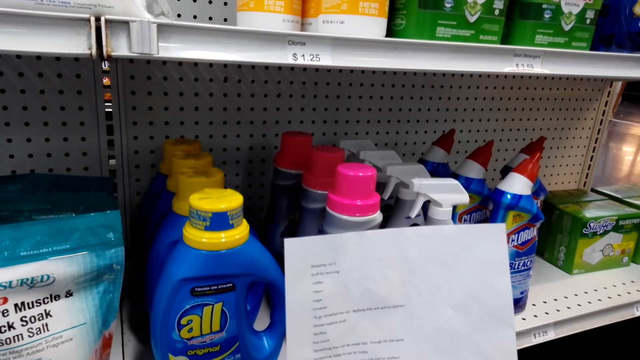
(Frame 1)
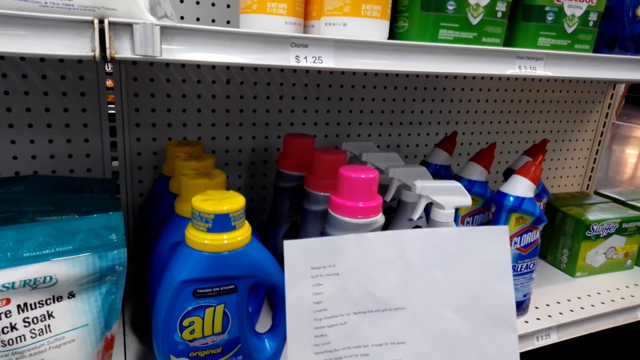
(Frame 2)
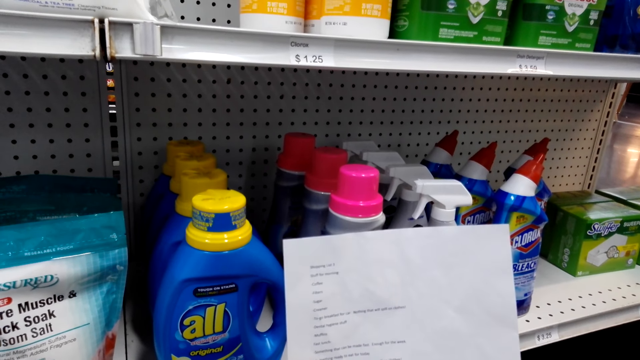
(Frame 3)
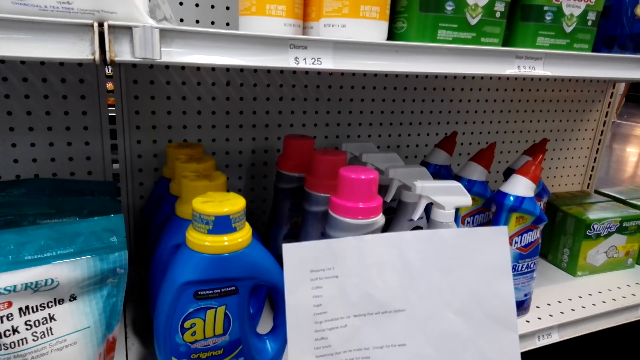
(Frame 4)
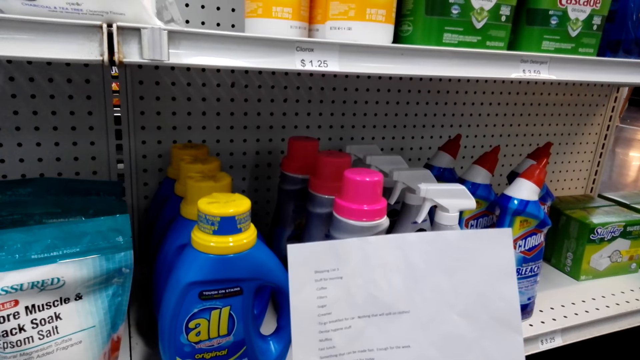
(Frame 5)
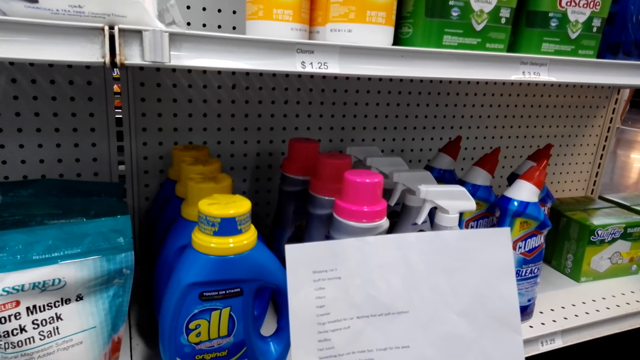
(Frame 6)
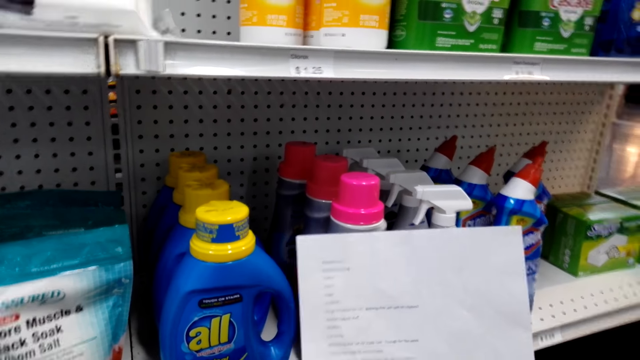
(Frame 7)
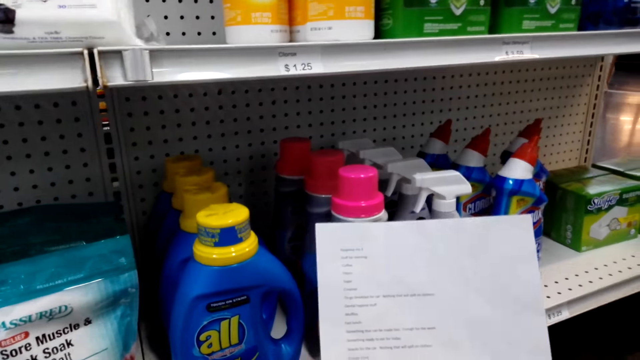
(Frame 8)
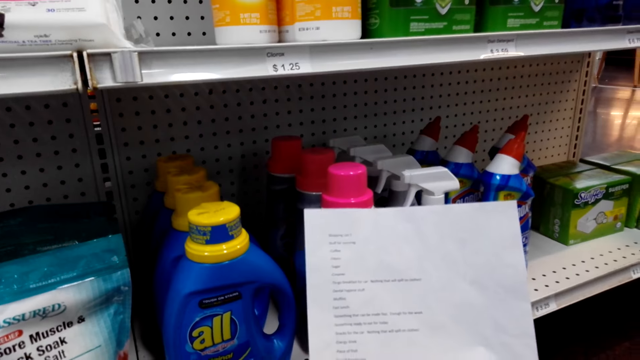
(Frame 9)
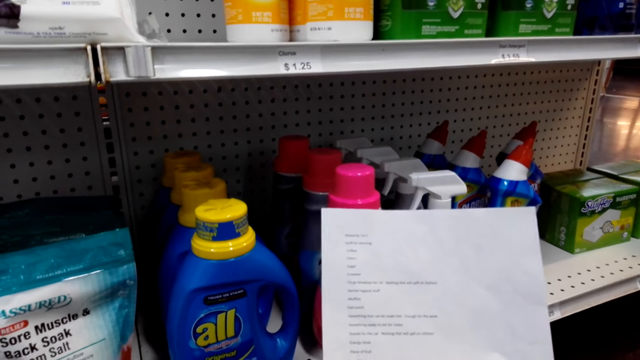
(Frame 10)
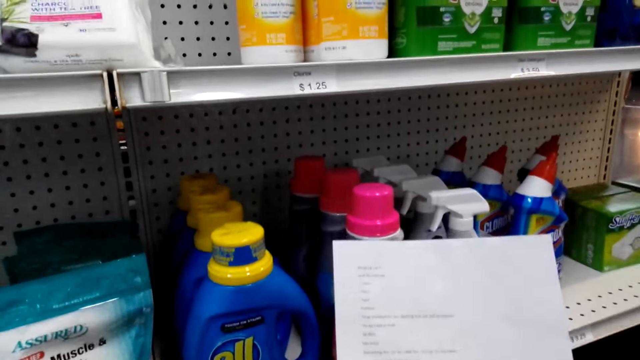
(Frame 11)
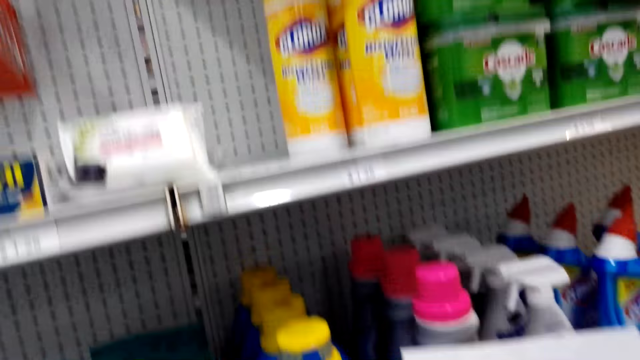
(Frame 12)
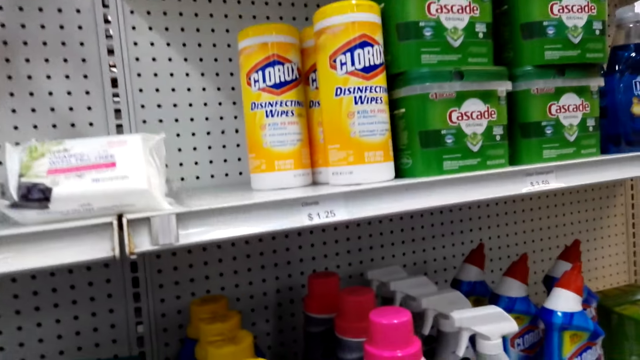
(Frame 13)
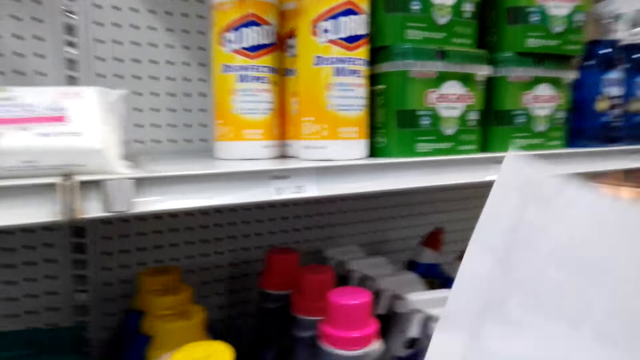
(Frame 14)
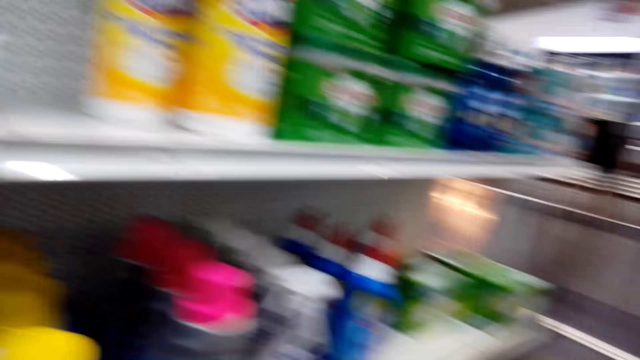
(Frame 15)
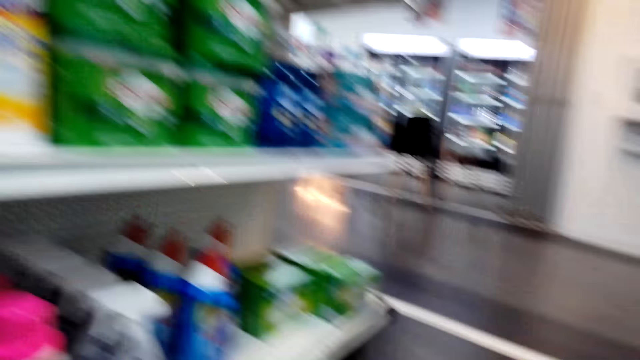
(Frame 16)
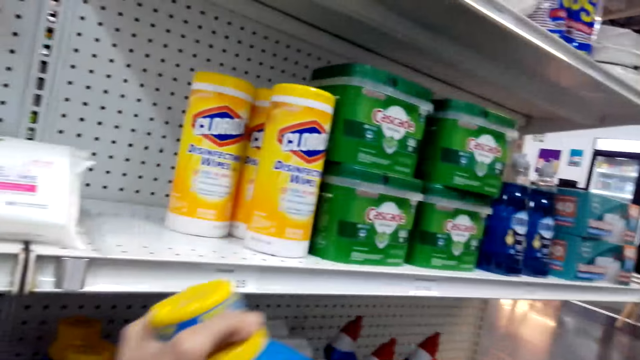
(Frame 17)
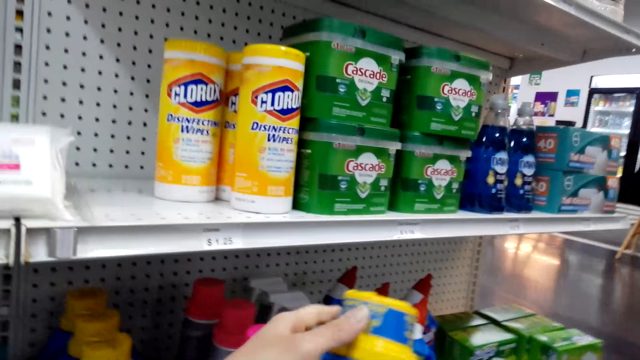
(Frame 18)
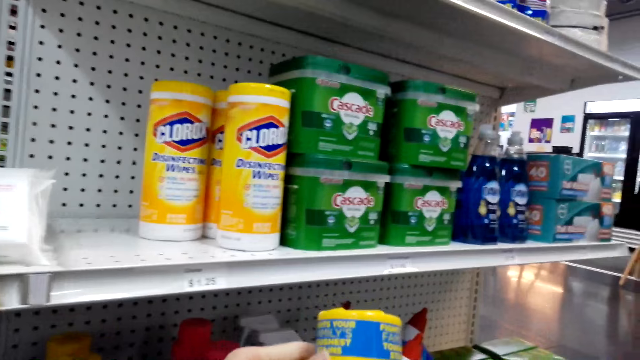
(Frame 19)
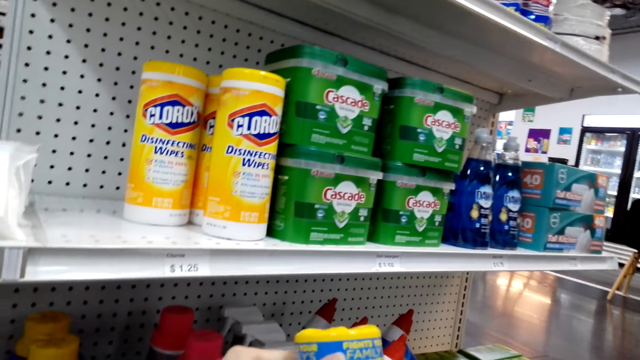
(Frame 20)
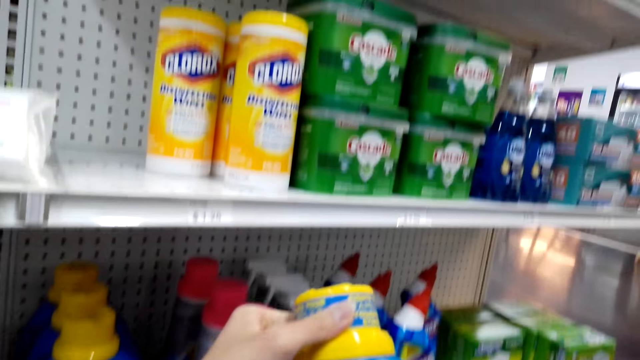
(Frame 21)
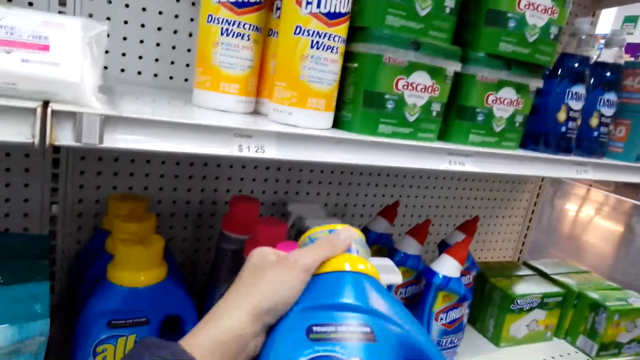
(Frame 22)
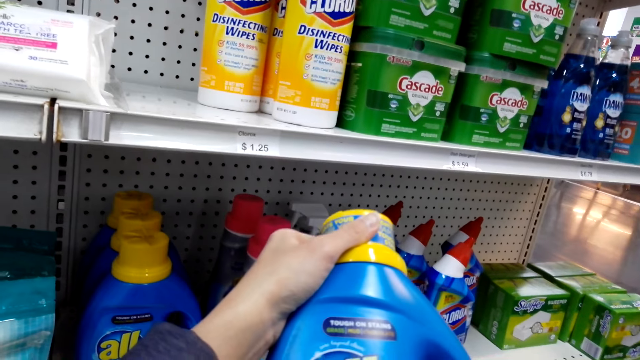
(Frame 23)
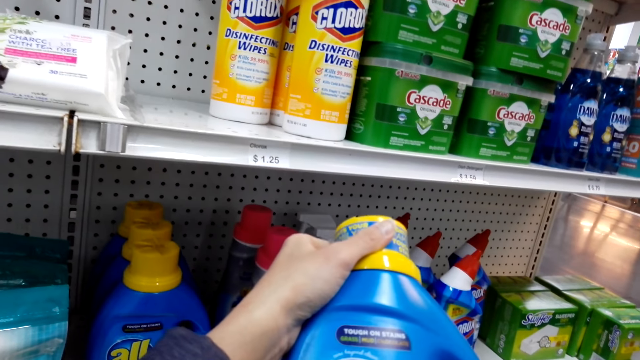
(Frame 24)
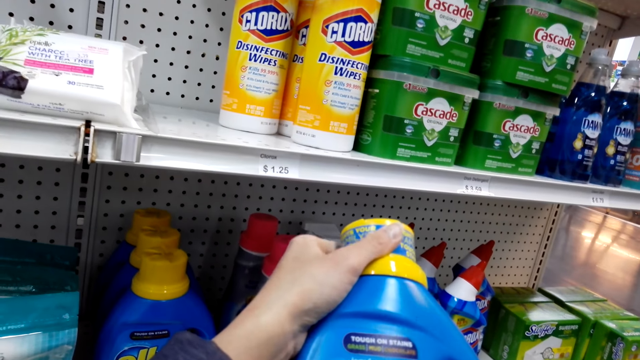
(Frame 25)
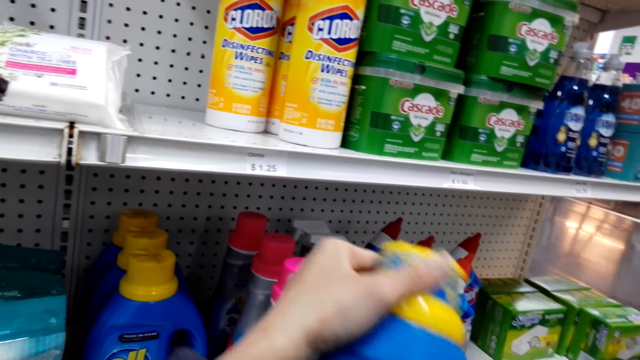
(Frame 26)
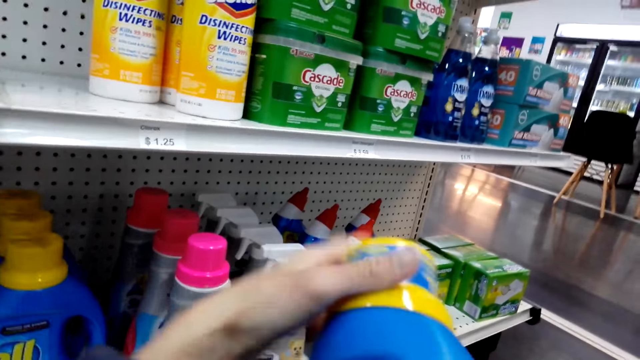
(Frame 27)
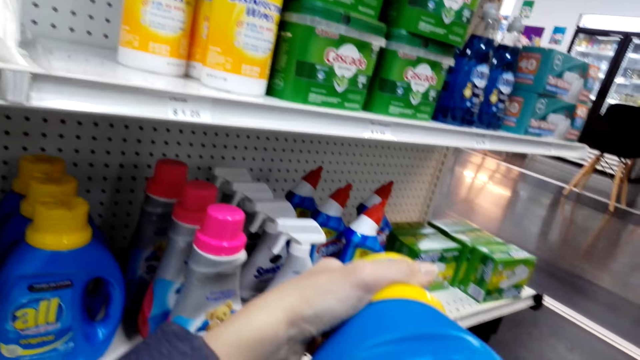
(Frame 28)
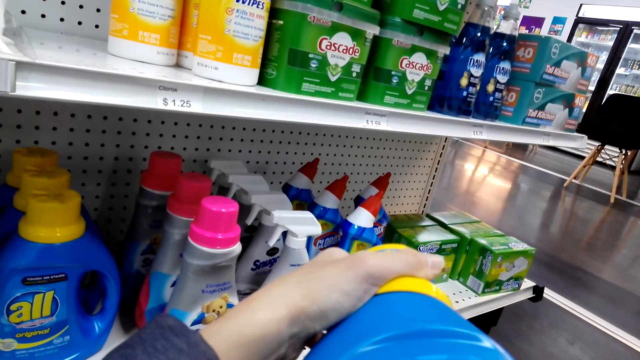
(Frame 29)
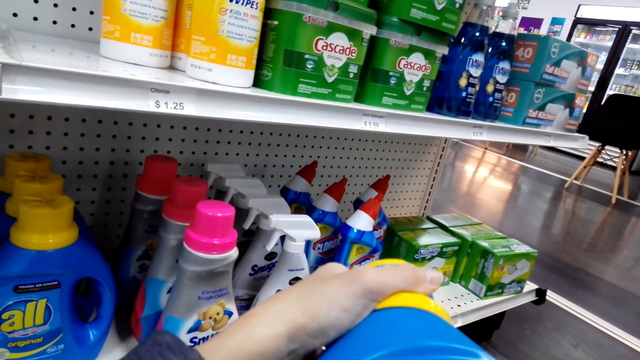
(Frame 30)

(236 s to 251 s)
The camera wearer picks the cloth softener from the shelf. They look at something.

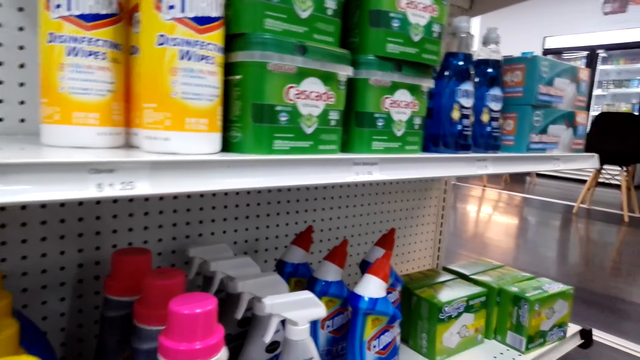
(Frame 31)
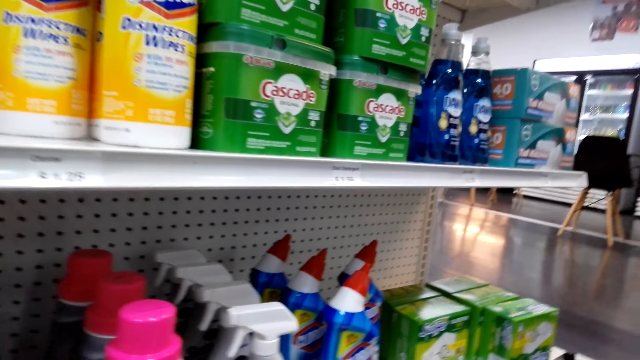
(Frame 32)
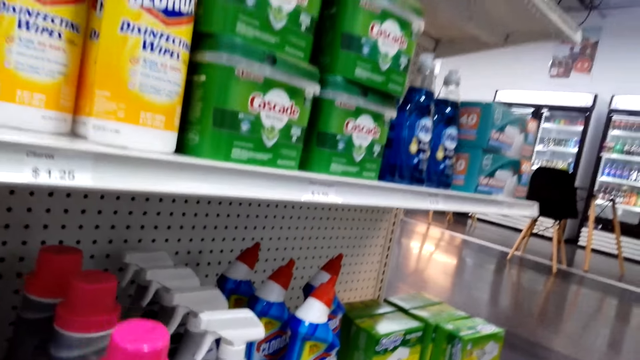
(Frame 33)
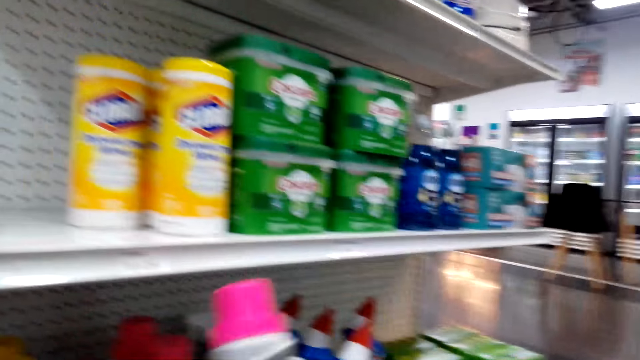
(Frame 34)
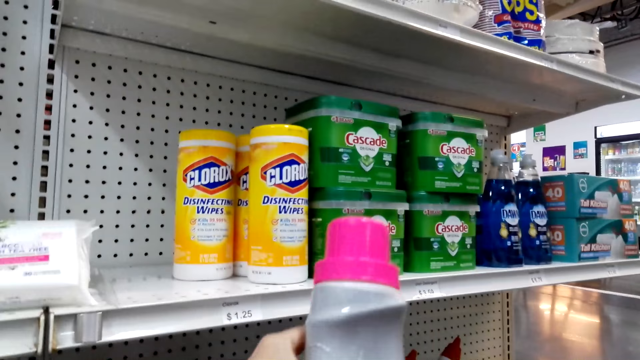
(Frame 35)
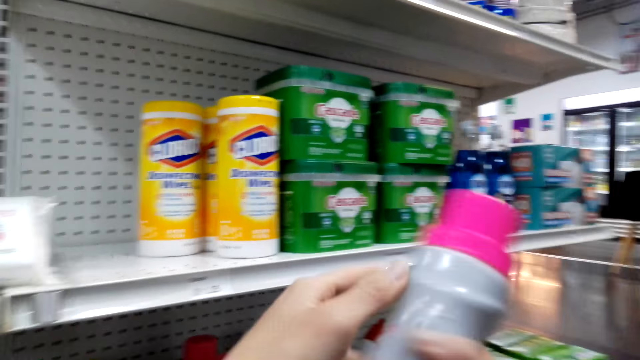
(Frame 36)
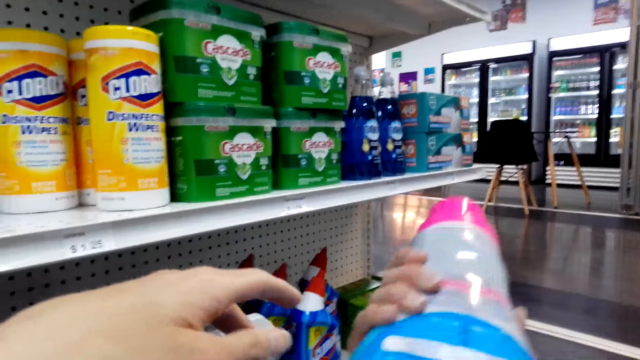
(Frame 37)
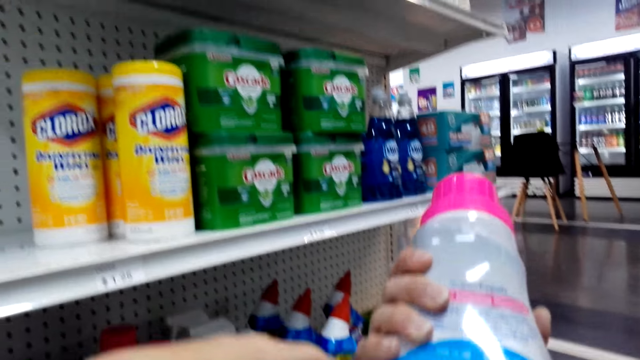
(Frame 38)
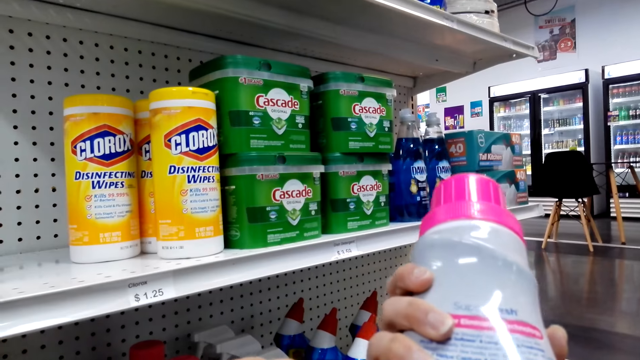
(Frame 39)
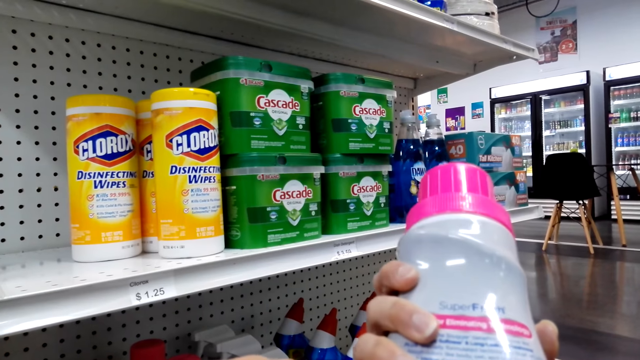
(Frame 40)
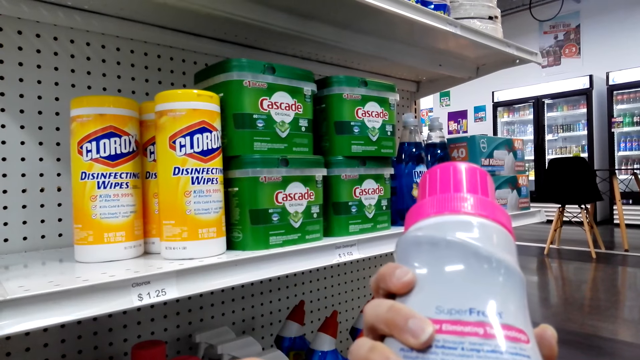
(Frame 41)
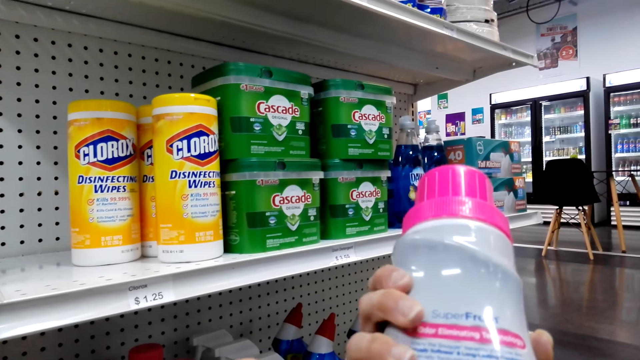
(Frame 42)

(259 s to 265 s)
The camera wearer returns the cloth softener on the shelf. They hold something. They pick another cloth softener. They look at something.
